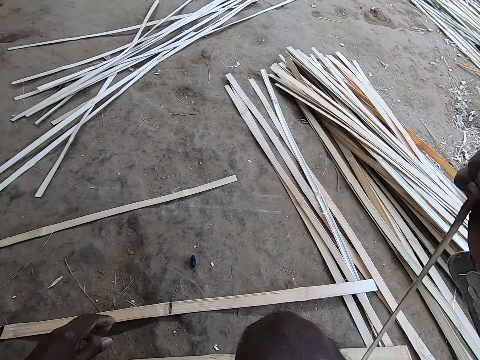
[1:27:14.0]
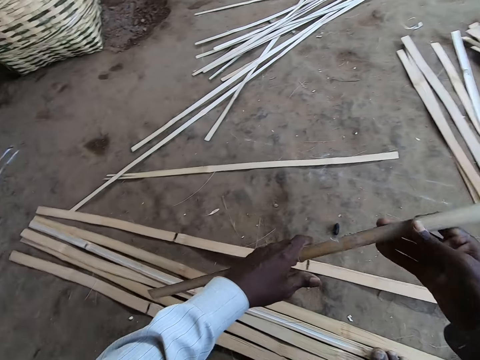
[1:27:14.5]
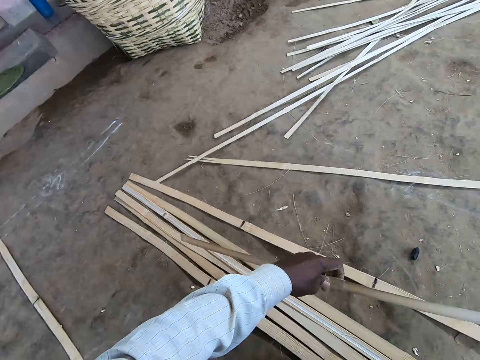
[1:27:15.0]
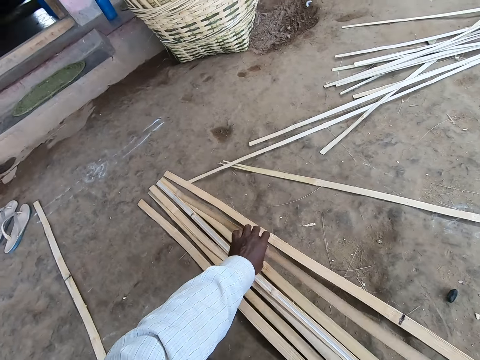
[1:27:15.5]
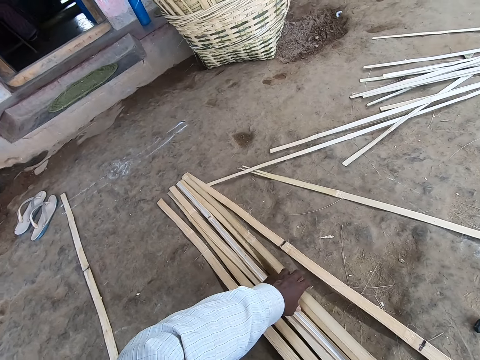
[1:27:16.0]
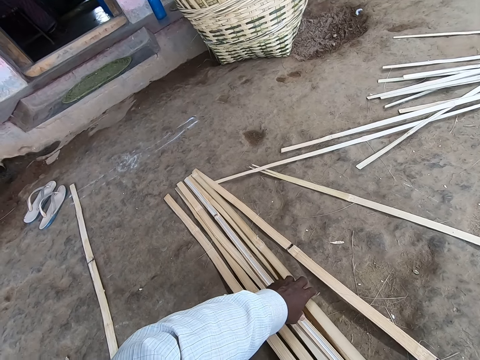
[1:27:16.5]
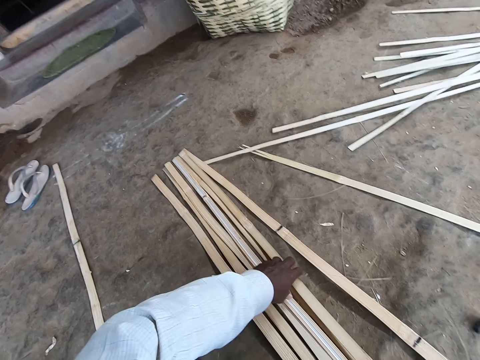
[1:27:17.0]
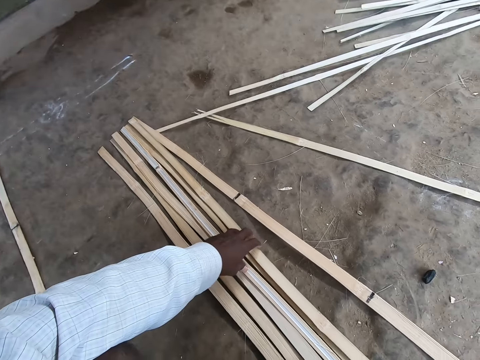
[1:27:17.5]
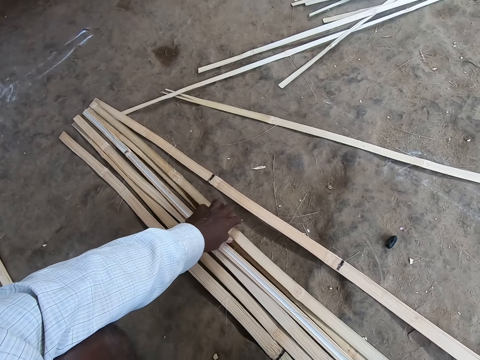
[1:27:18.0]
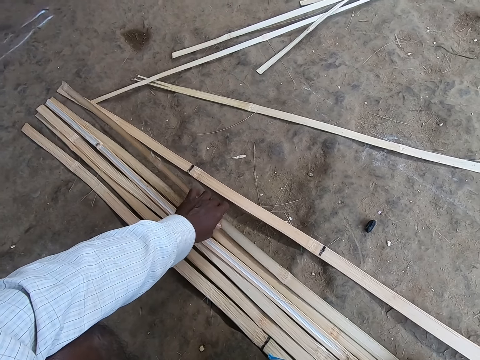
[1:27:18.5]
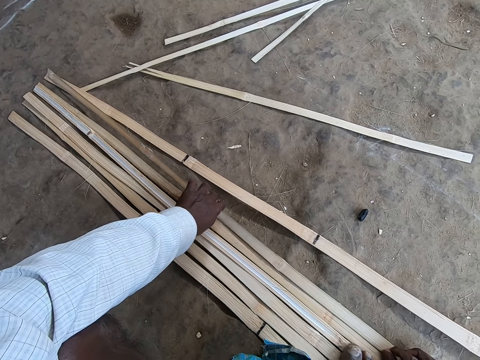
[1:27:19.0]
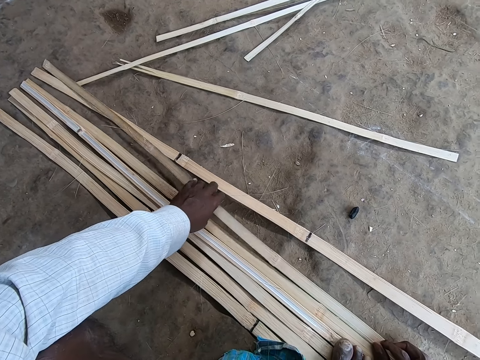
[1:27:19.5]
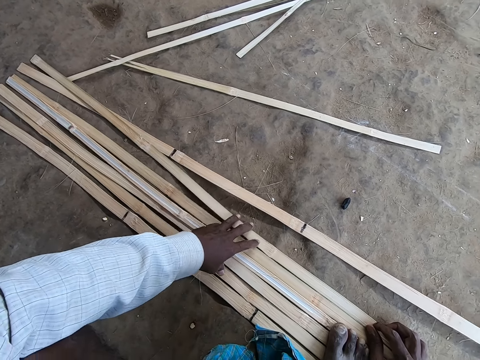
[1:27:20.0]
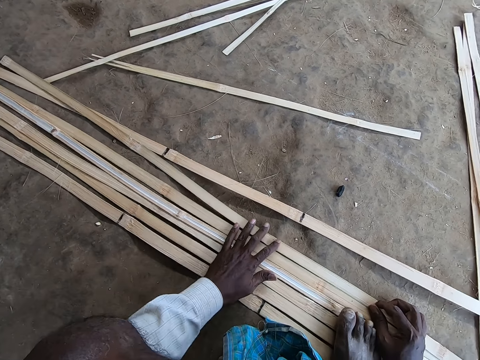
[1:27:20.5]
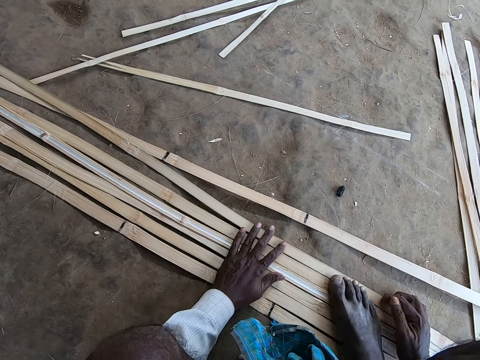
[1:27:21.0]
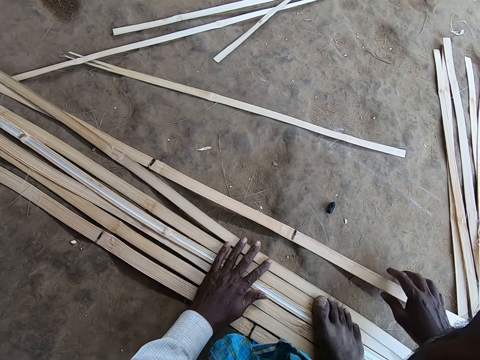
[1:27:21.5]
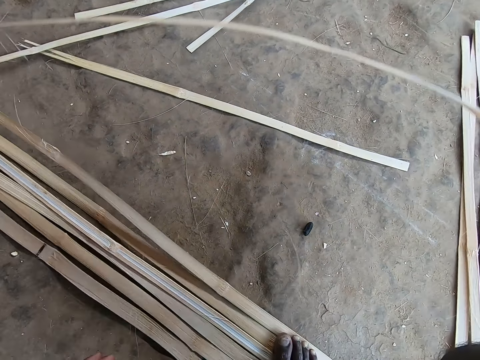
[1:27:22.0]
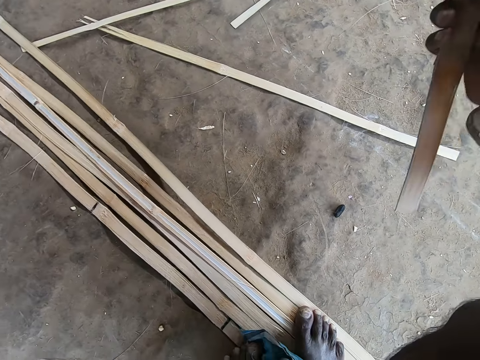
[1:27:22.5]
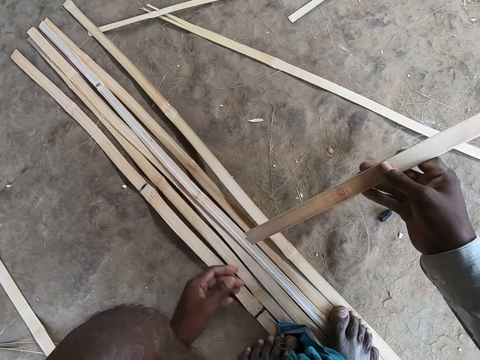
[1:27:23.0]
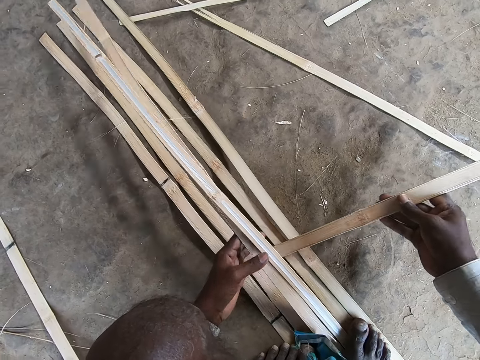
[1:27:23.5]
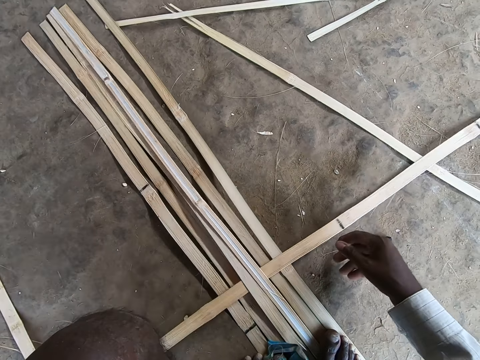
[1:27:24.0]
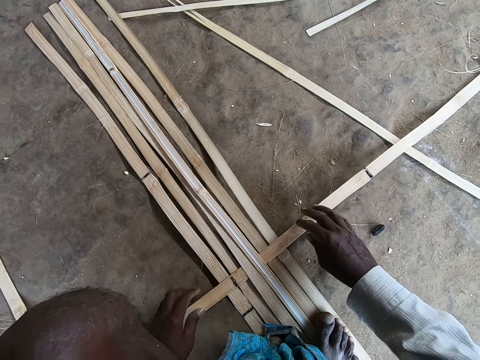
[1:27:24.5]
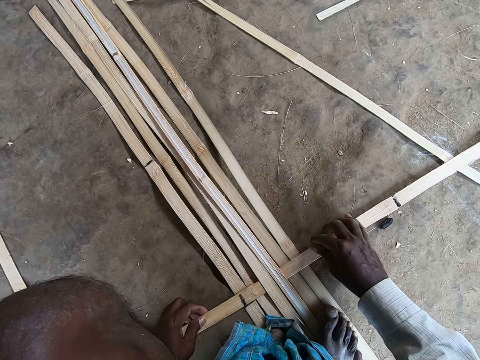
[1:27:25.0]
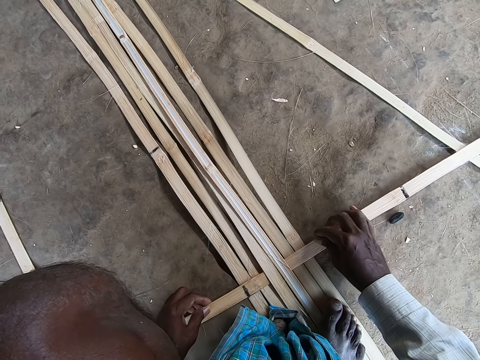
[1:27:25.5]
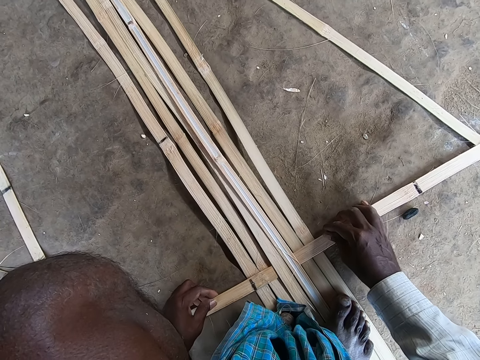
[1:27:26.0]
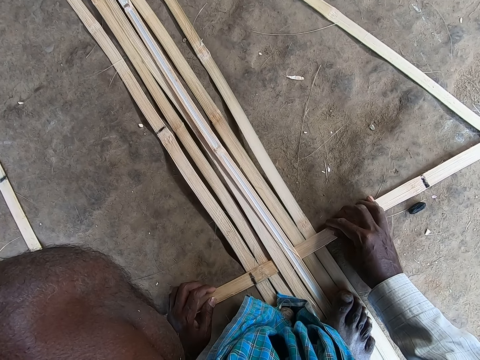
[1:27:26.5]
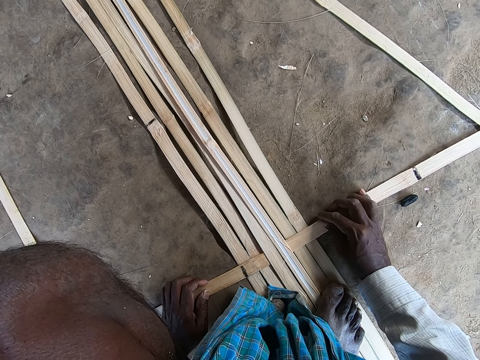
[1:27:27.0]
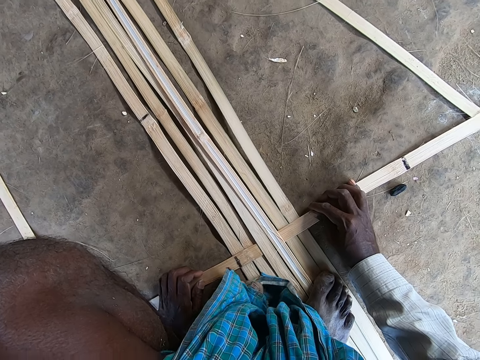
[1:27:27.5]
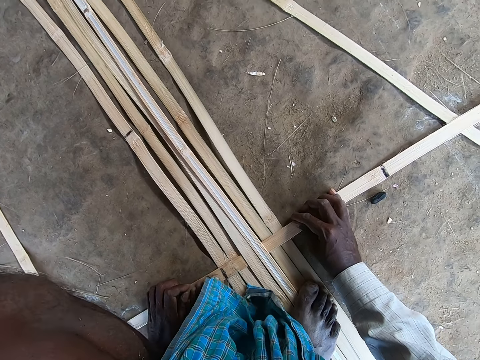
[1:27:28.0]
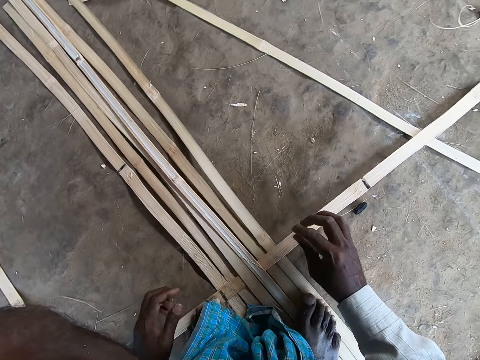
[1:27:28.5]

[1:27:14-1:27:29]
The camera wearer picks up the papyrus reed or bamboo strip with his hand. He holds the papyrus reed with both hands. He drops the bamboo strip on the ground with both hands. He touches the bamboo strips on the ground with his left hand. He adjusts the papyrus reed with his hands. He steps on the bamboo strip with his right leg. He picks up the bamboo strip from the ground with his right hand. He weaves the bamboo strips on the ground with both hands. He places the papyrus reed between other papyrus reeds. He converses with a female.

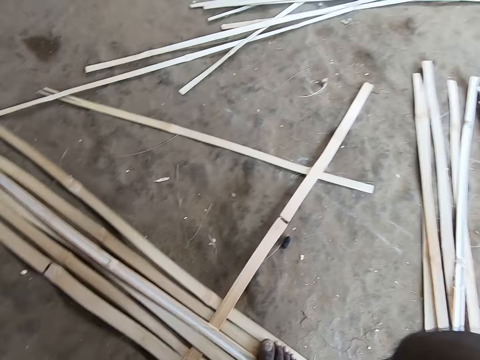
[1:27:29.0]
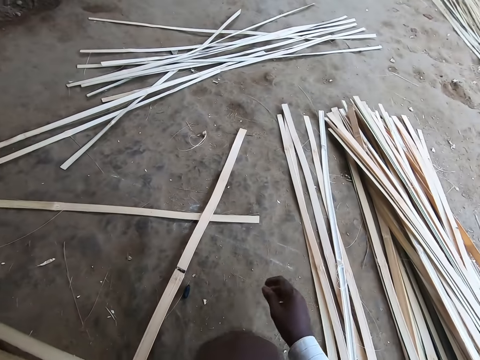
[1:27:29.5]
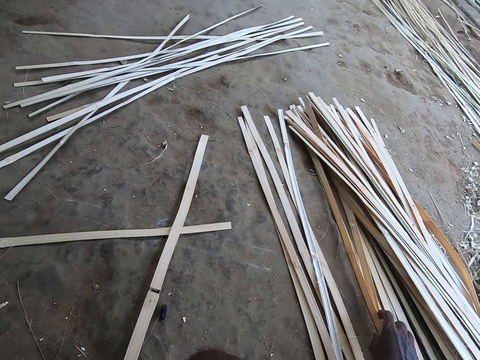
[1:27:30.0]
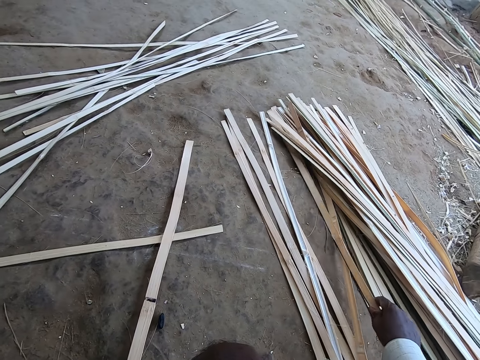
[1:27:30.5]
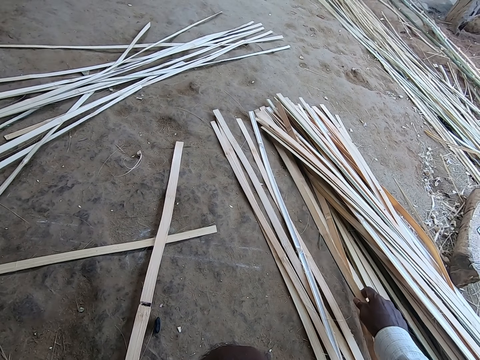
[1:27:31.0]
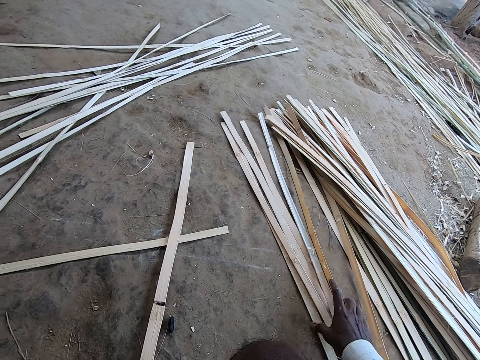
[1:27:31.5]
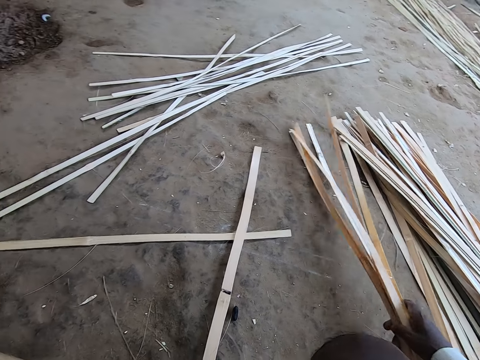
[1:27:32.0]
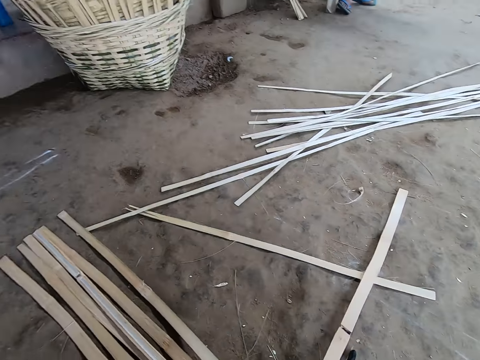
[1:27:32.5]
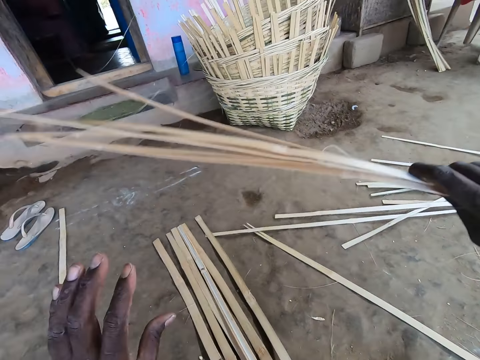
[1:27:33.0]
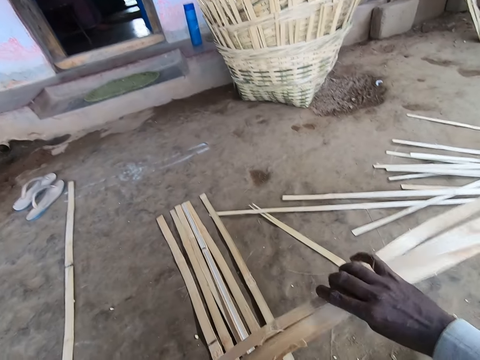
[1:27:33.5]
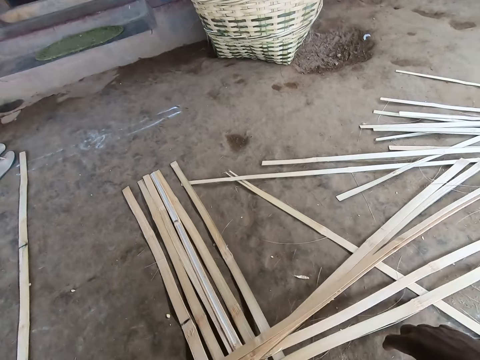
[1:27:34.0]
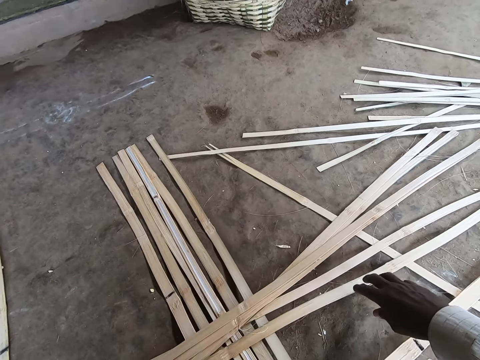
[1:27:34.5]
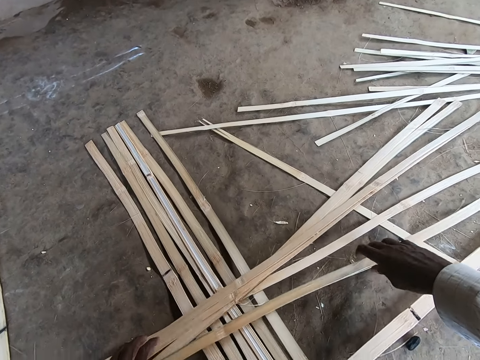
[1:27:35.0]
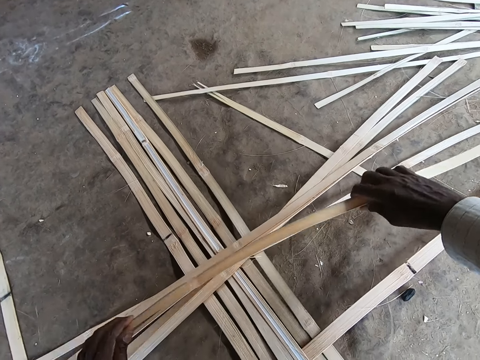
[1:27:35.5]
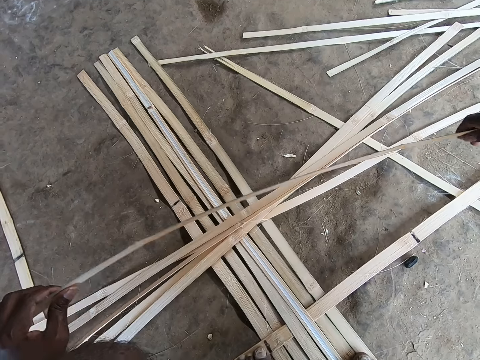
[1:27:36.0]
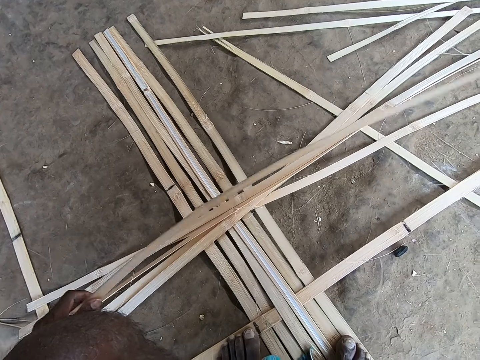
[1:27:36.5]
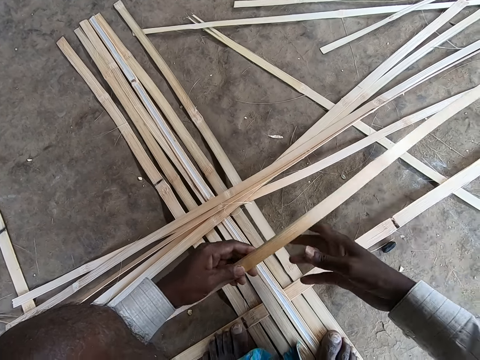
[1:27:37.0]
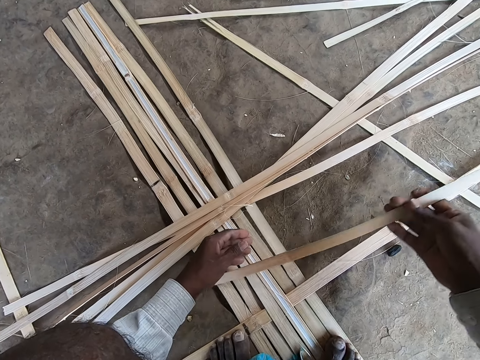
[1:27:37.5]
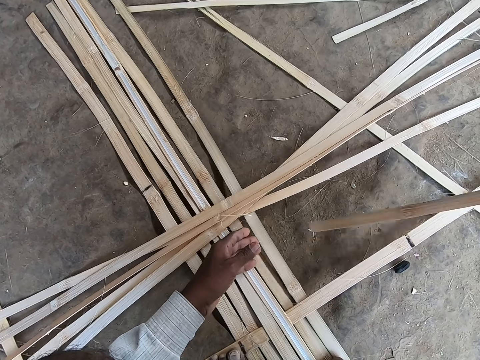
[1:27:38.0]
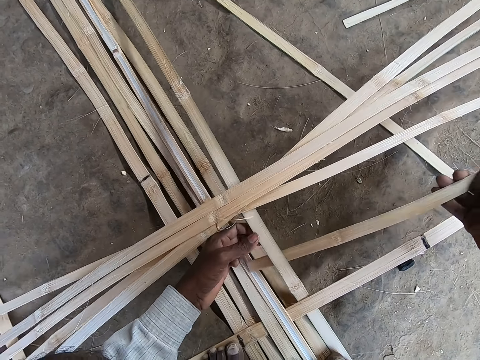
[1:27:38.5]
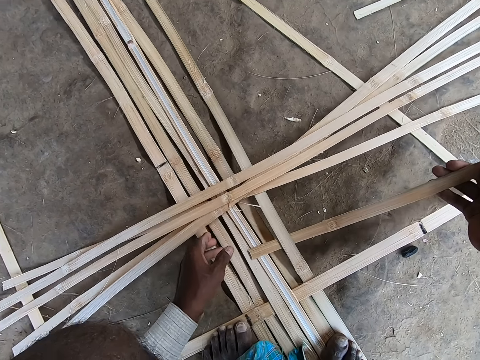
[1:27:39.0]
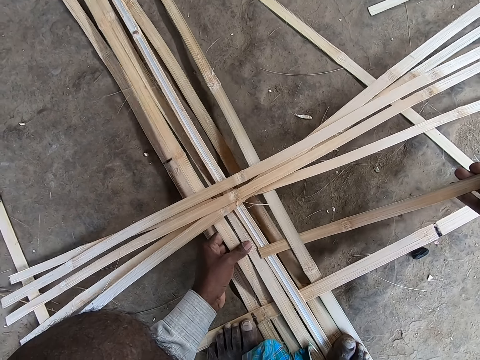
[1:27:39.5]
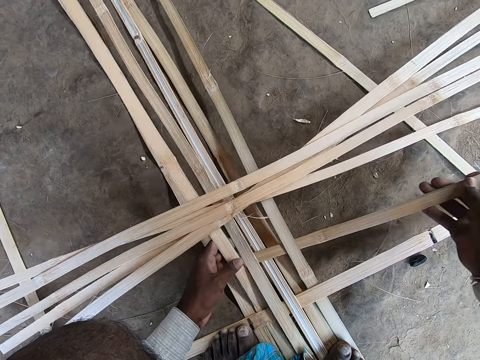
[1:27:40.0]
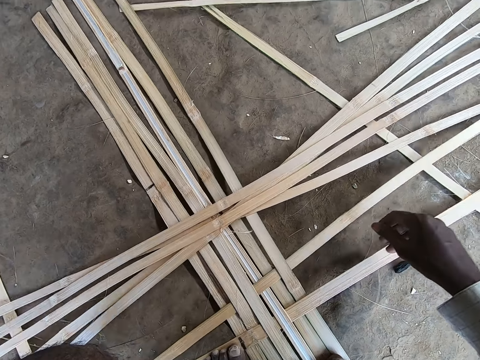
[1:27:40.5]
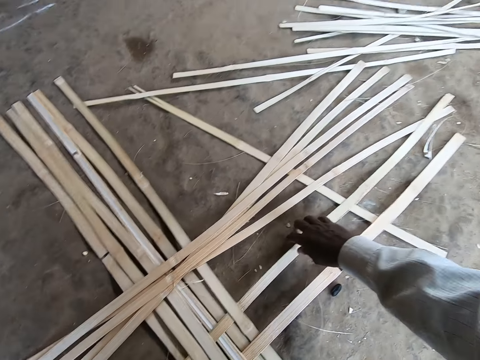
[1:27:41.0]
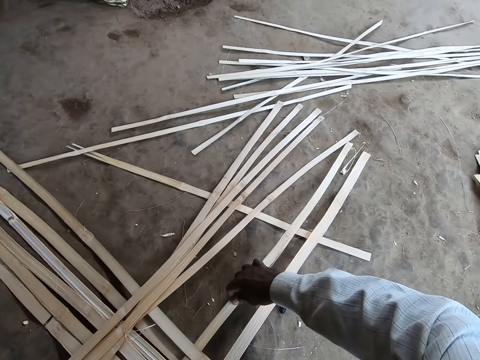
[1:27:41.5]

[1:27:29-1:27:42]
The camera wearer shifts the bamboo strips or papyrus reed on the ground with his right hand. He picks the bamboo strips from the ground with his right hand. He holds the bamboo strips with both hands. He drops the bamboo strips on the ground with both hands. He picks the bamboo strip with both hands. He converses with a female. He holds the papyrus reed with both hands. He takes the bamboo strip from his left hand to his right hand. He weaves the bamboo strips with both hands. He places the papyrus reed between other papyrus reed.
